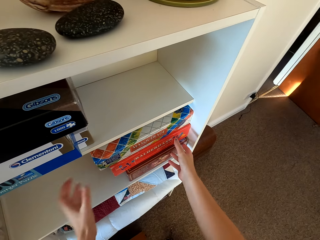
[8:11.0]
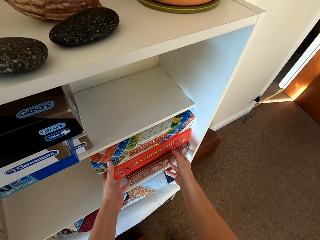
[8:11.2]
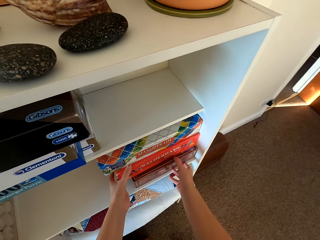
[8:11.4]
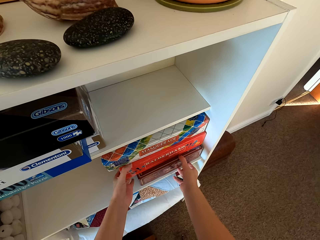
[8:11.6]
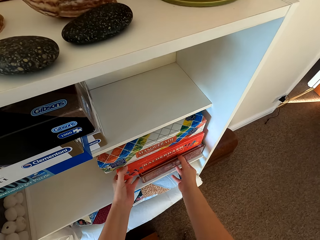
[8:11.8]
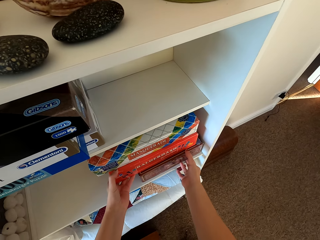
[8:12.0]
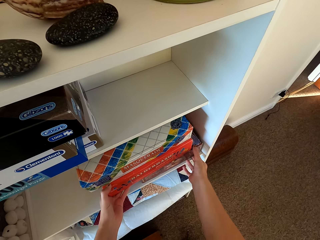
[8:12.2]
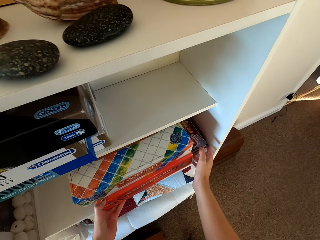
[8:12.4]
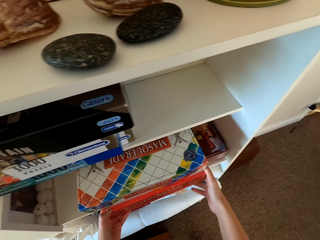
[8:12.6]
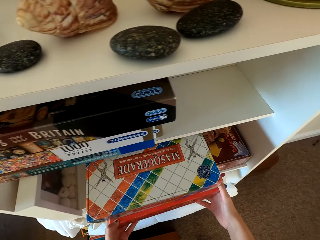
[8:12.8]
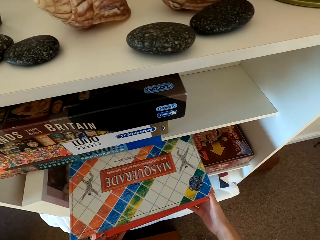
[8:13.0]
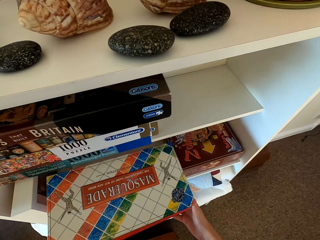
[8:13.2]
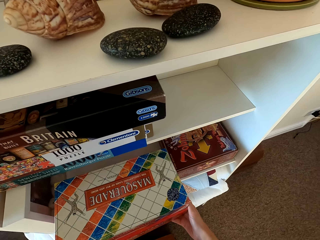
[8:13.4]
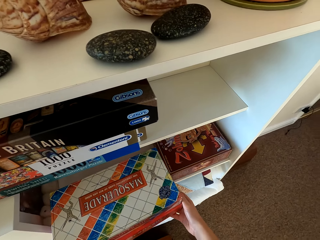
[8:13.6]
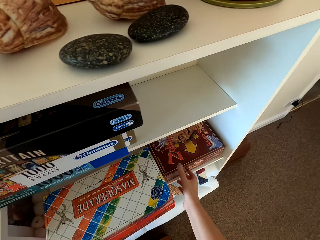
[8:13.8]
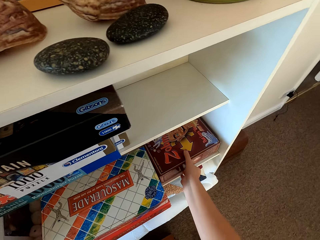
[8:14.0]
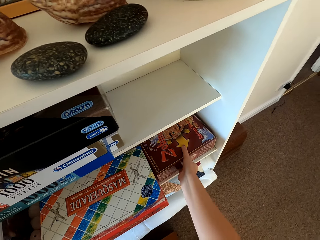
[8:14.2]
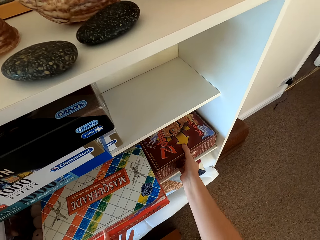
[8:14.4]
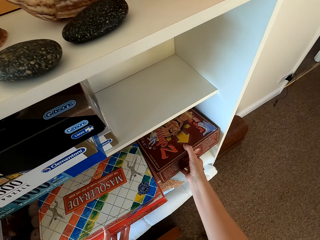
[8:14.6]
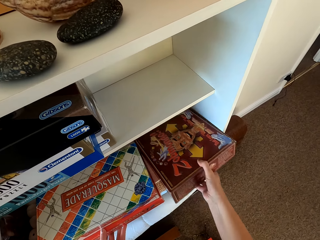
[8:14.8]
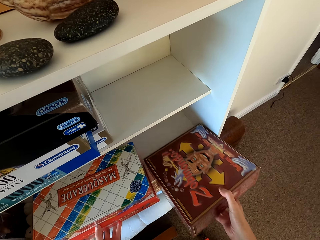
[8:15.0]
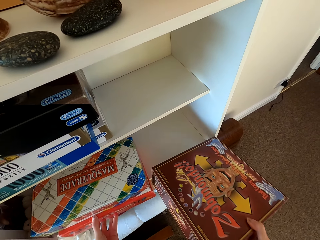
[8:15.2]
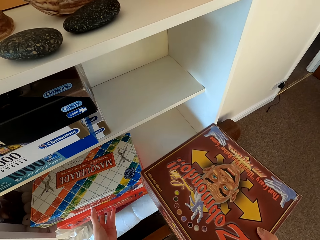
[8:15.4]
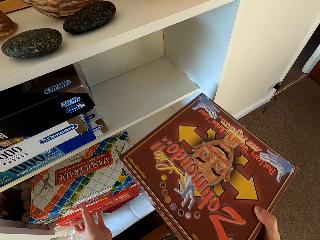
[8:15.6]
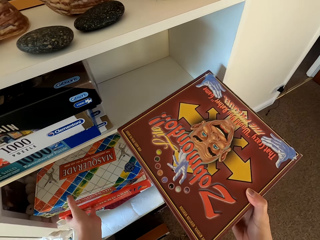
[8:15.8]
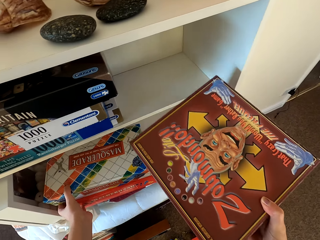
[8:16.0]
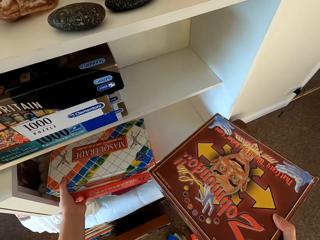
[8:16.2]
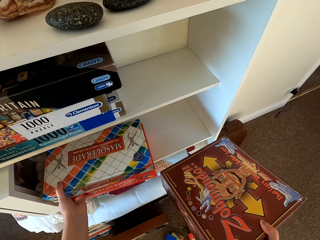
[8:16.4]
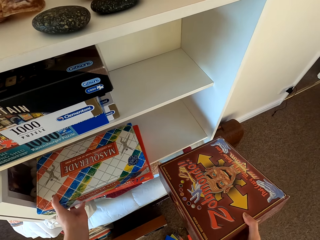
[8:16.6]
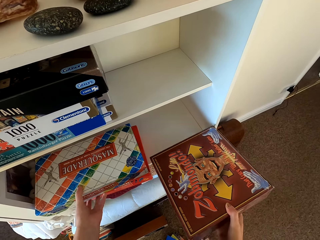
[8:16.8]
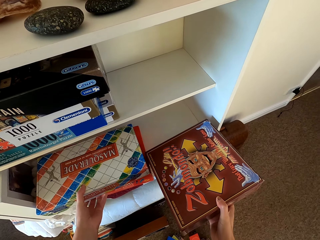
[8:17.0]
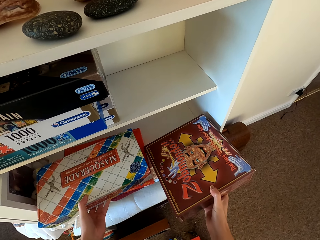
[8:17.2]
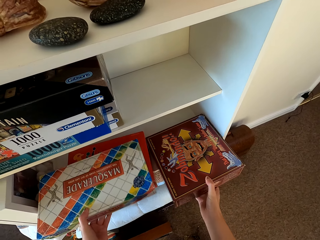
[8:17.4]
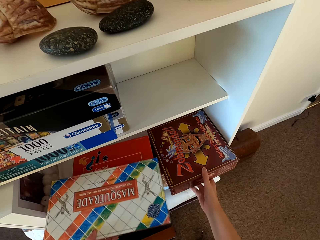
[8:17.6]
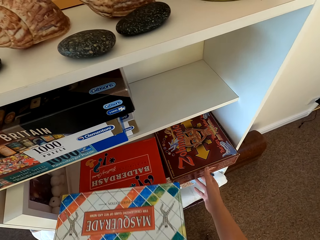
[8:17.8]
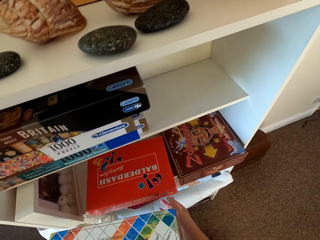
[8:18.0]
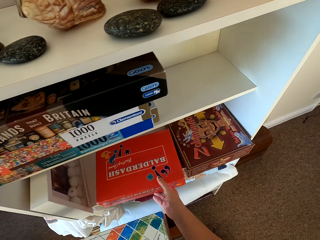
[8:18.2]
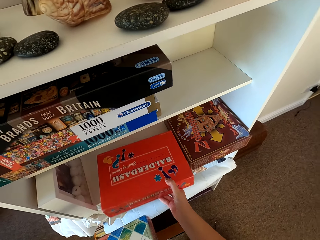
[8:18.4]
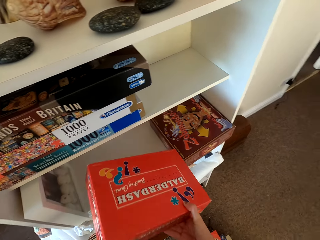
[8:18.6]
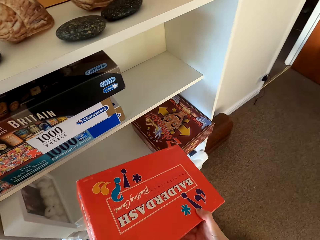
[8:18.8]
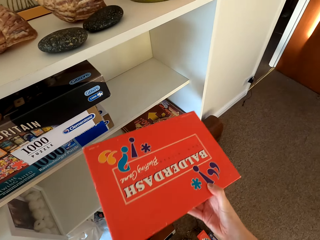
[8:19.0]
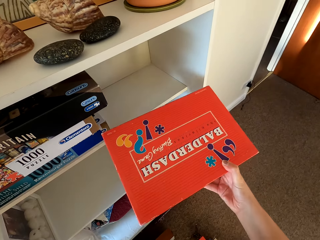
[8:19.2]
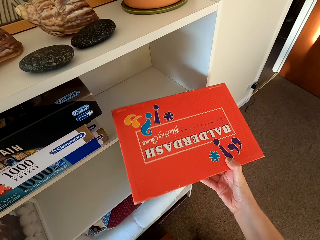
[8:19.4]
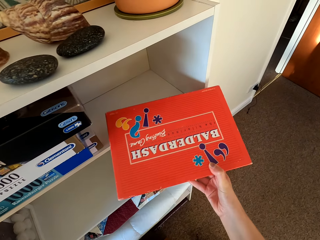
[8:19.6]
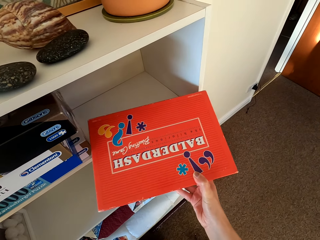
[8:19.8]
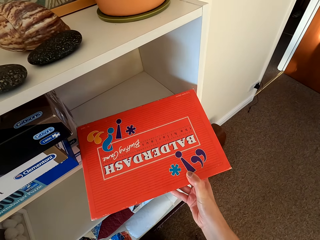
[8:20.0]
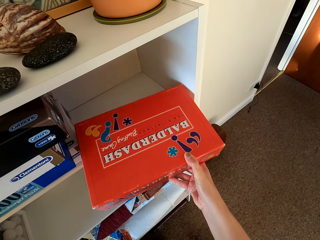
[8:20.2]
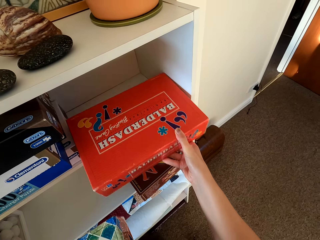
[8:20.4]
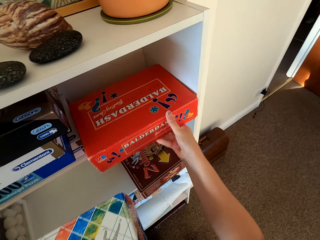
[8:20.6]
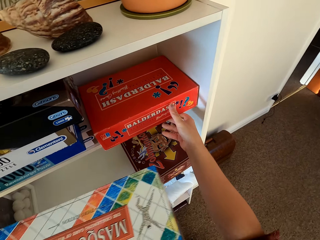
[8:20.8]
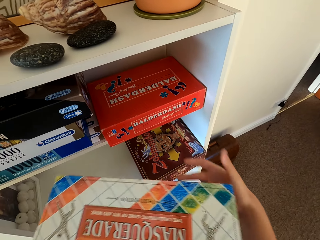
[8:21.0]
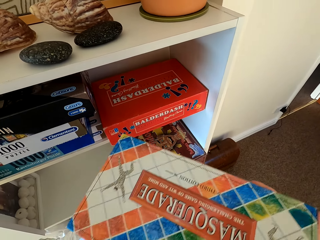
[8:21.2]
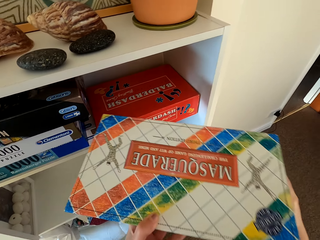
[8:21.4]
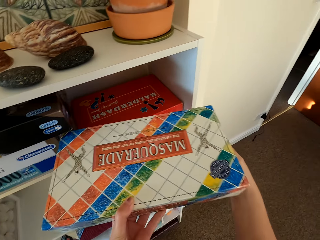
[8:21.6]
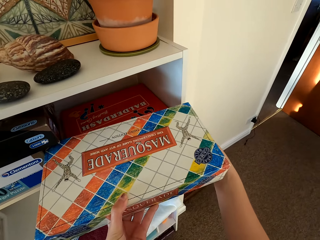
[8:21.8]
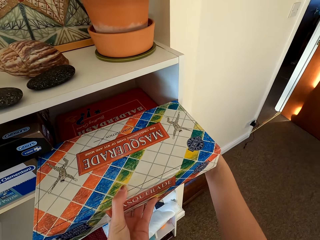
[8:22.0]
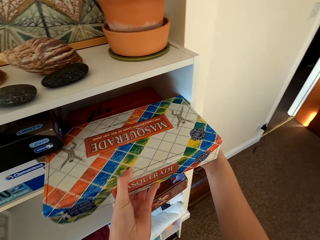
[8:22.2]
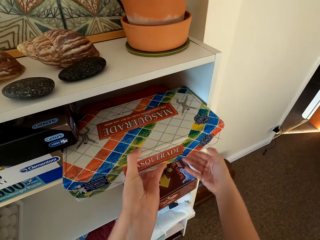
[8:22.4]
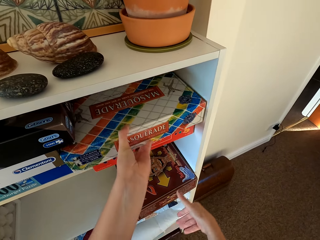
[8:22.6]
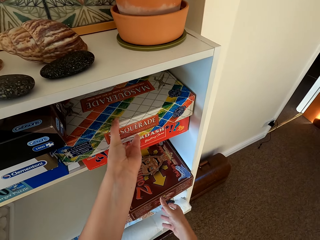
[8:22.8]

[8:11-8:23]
The camera wearer arranges the boxes on the shelf. They arrange cartons.

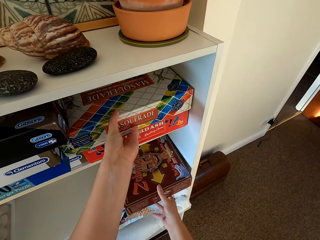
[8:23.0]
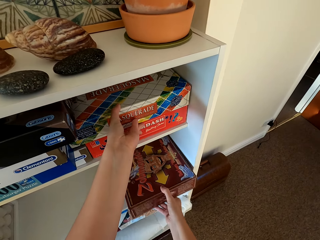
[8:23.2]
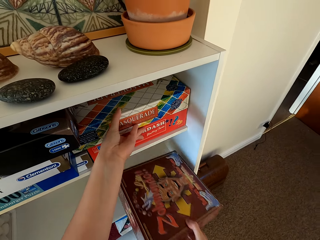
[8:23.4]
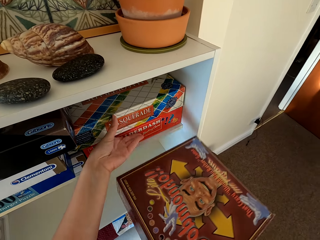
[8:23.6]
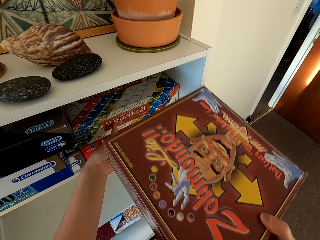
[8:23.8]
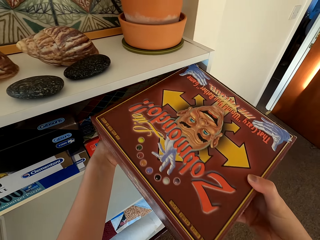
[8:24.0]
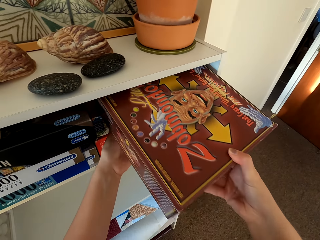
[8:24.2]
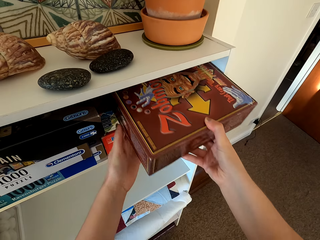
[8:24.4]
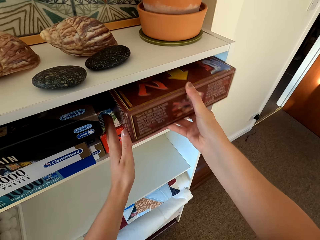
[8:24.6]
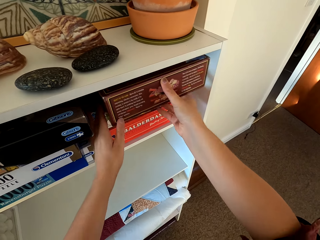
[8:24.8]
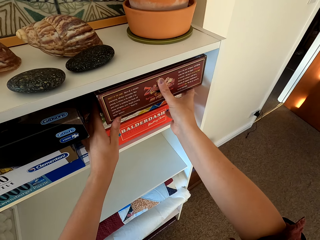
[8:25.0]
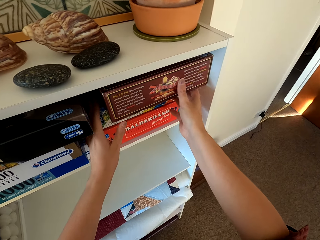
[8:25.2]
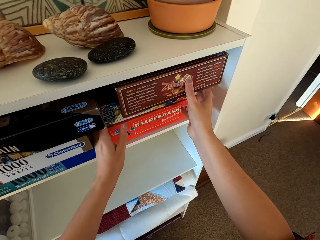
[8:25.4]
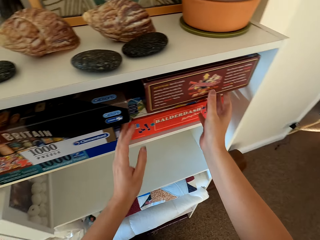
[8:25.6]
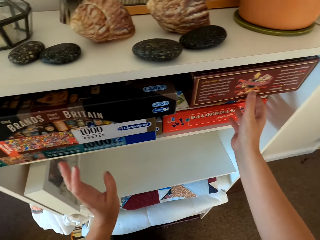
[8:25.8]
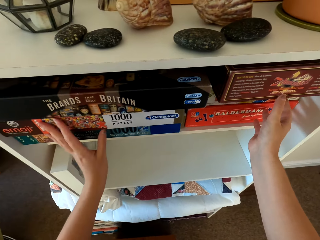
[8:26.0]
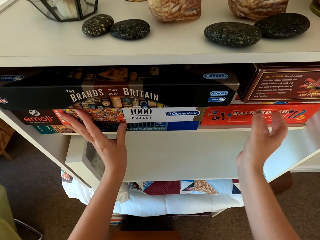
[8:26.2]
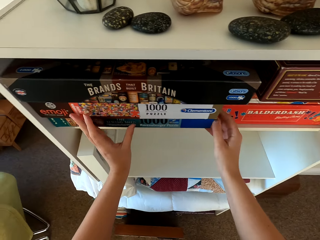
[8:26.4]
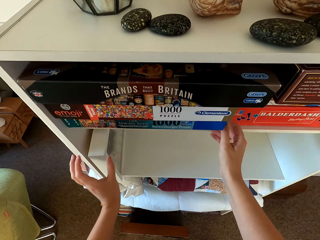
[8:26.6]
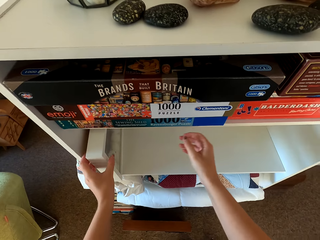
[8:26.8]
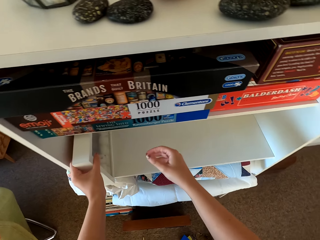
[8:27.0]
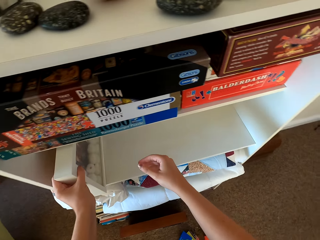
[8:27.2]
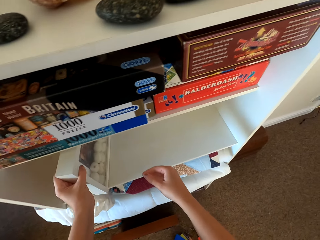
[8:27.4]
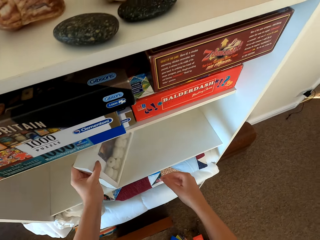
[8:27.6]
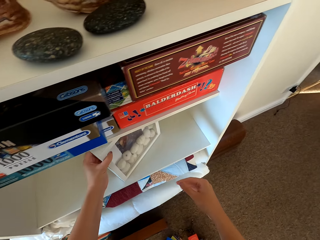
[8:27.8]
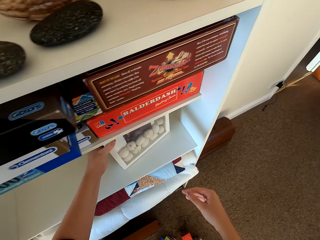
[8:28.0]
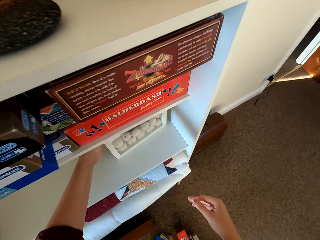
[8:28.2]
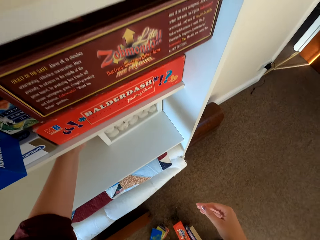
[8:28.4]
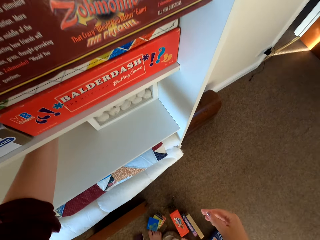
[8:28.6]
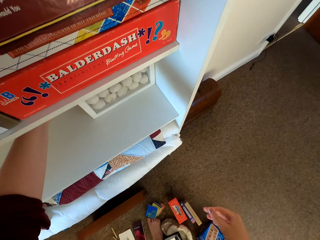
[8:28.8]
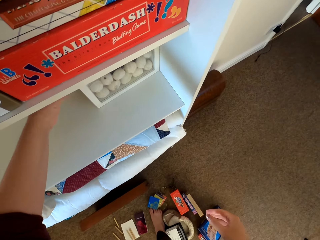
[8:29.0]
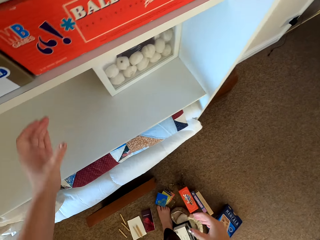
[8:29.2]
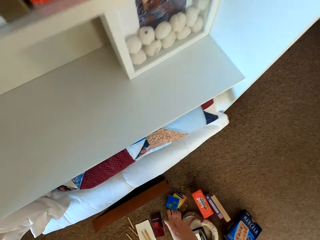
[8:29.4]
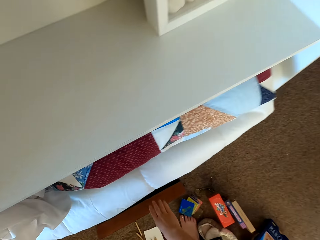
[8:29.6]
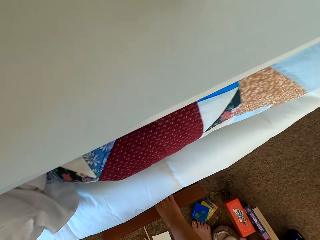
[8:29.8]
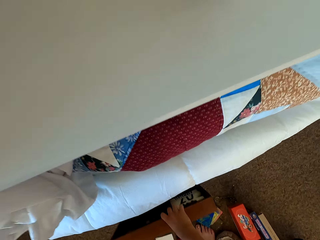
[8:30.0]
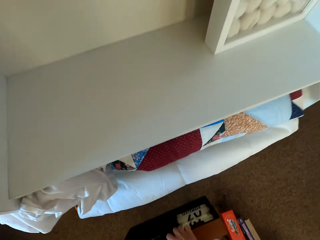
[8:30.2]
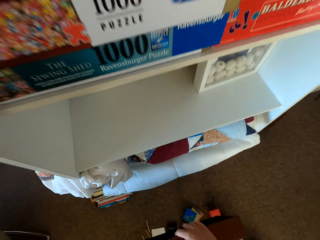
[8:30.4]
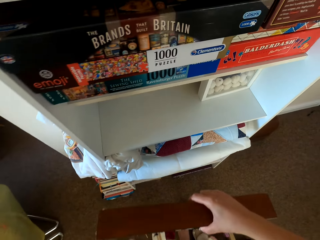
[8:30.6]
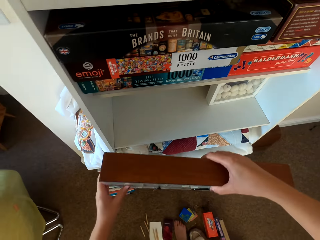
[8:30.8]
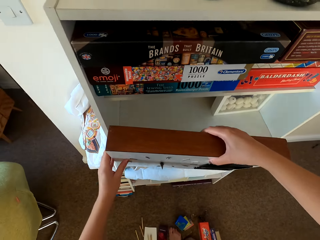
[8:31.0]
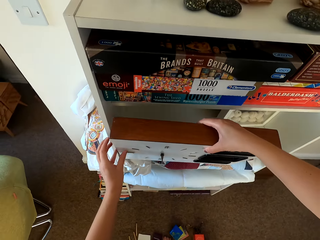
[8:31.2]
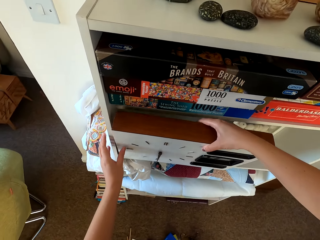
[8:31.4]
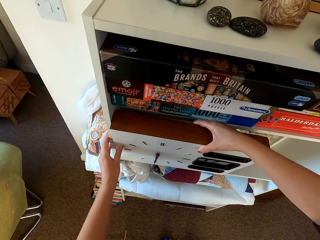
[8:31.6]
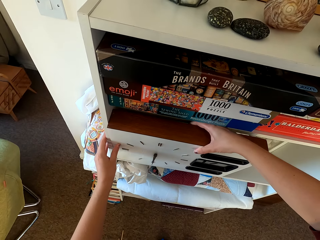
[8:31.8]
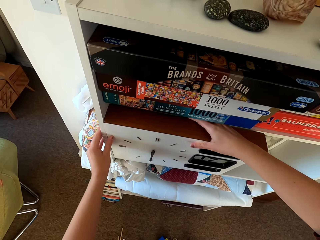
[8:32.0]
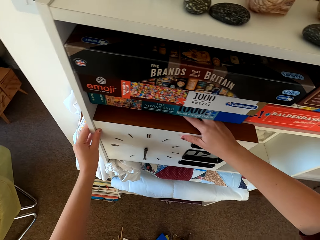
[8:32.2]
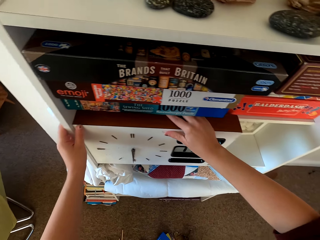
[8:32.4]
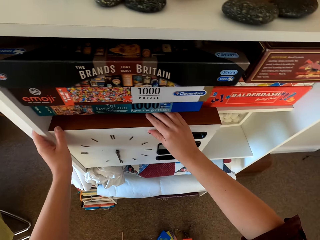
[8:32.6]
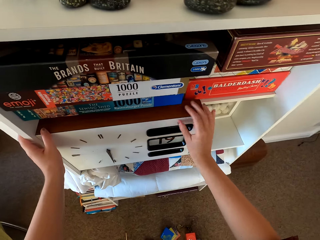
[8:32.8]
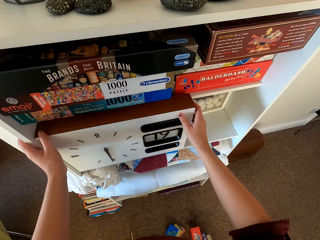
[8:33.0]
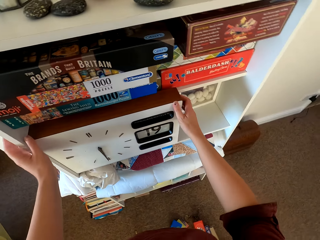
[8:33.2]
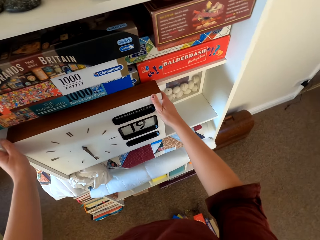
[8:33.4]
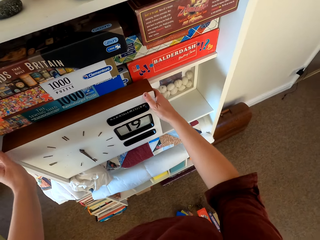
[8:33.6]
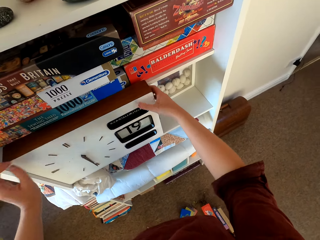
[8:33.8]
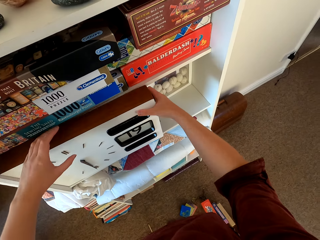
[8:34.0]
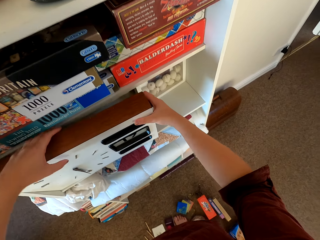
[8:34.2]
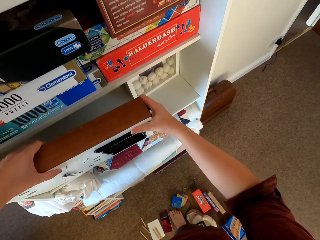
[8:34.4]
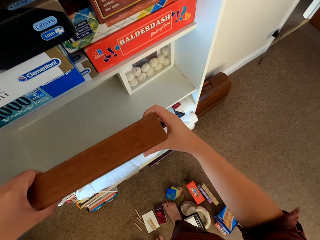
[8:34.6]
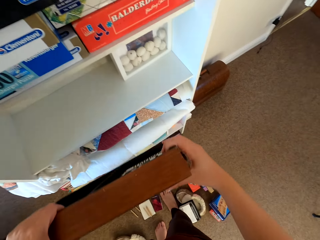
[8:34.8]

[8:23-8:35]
The camera wearer arranges the portrait on the shelf. They move the picture frame. They pick up the clock. They hang the wall clock on the shelf.
